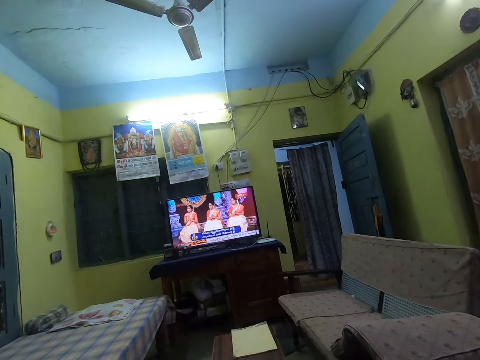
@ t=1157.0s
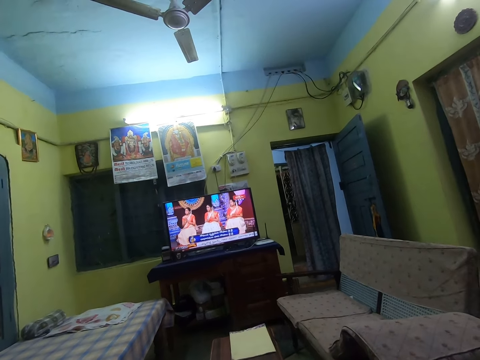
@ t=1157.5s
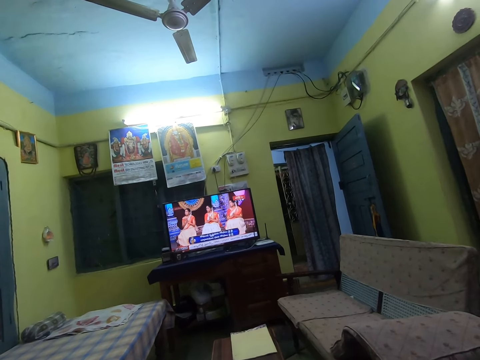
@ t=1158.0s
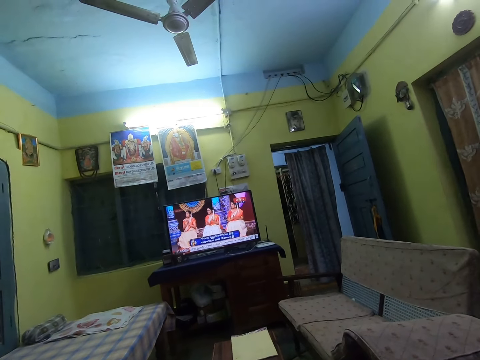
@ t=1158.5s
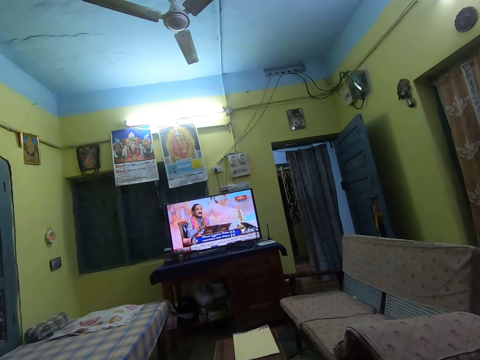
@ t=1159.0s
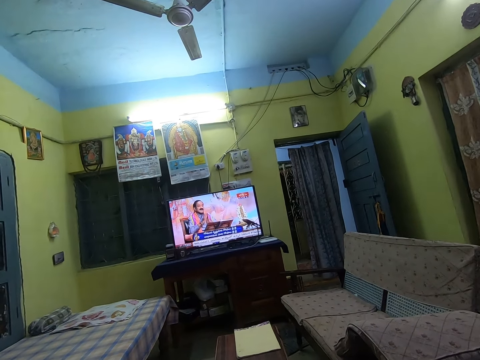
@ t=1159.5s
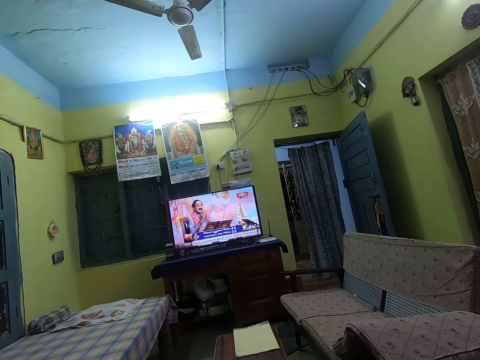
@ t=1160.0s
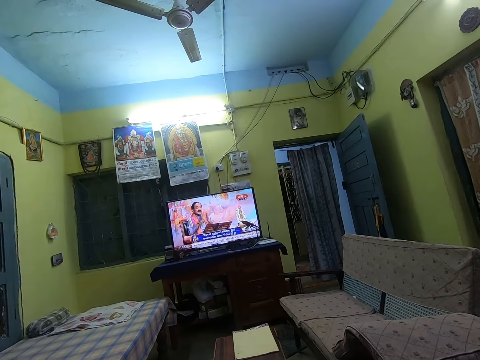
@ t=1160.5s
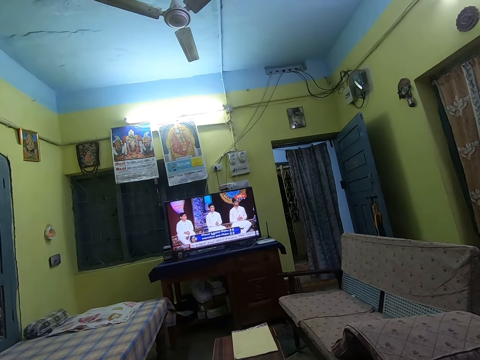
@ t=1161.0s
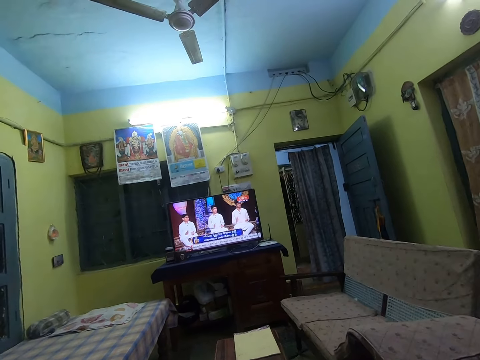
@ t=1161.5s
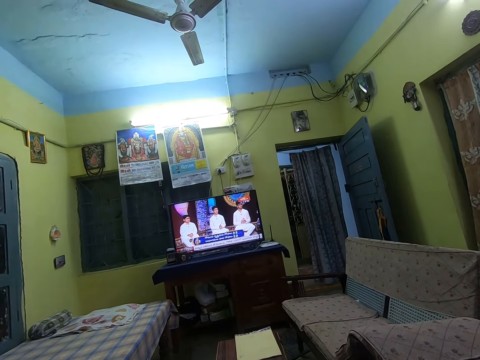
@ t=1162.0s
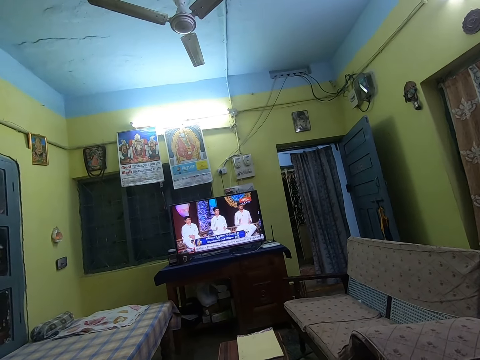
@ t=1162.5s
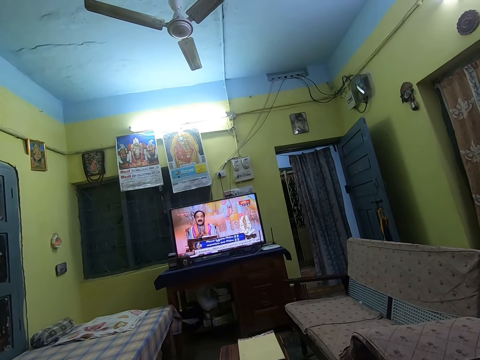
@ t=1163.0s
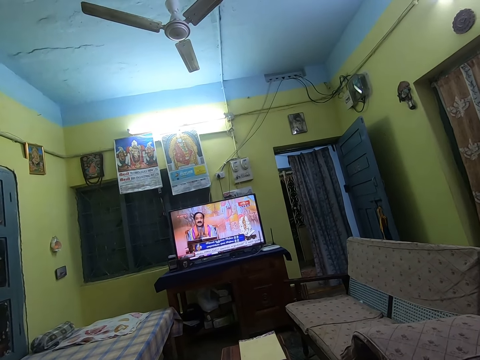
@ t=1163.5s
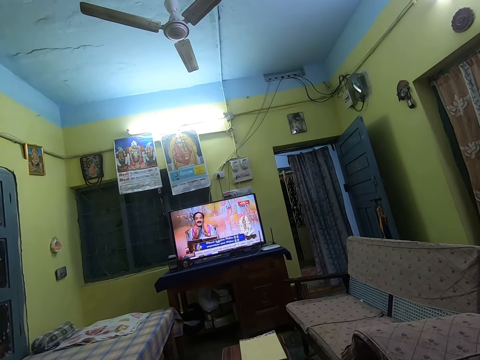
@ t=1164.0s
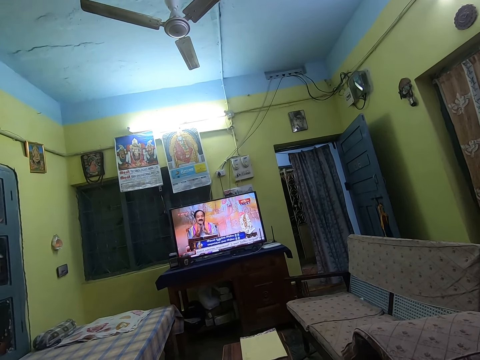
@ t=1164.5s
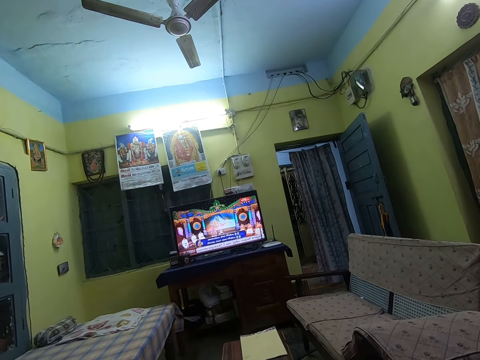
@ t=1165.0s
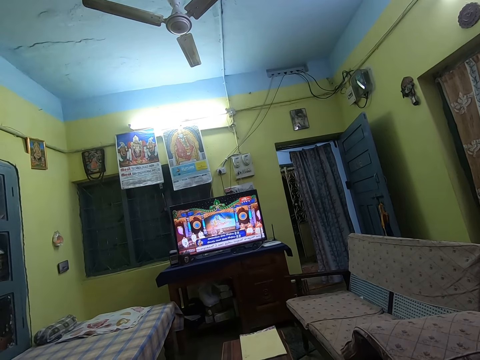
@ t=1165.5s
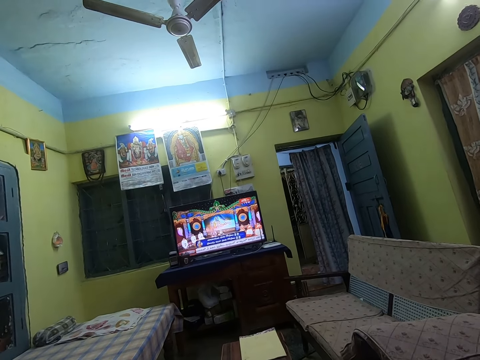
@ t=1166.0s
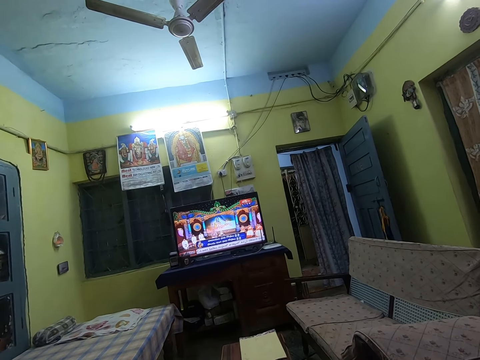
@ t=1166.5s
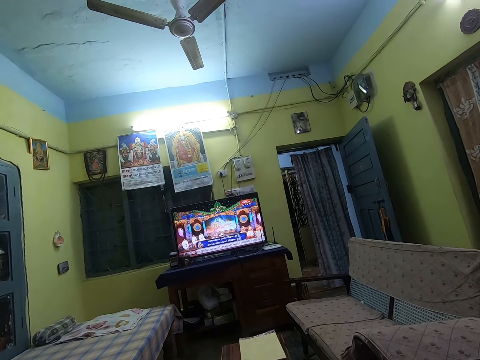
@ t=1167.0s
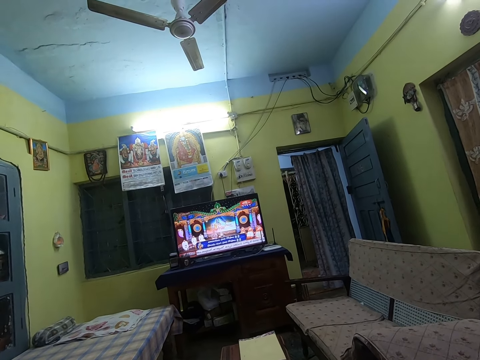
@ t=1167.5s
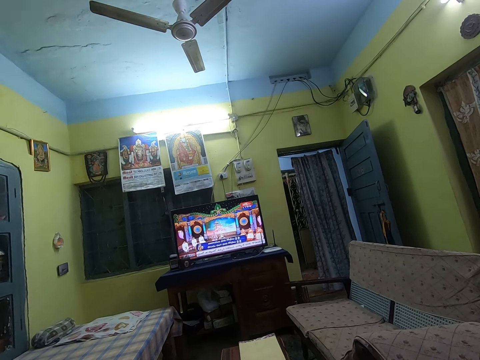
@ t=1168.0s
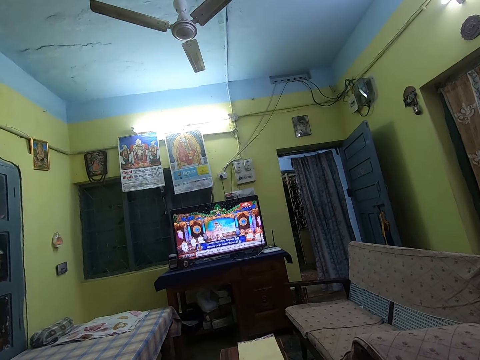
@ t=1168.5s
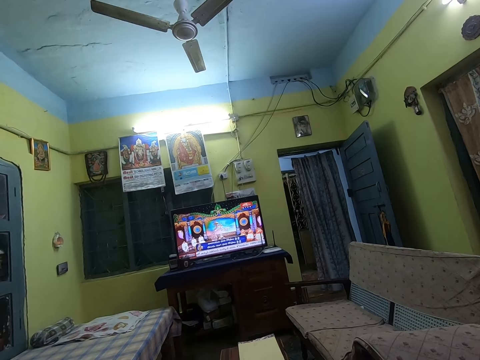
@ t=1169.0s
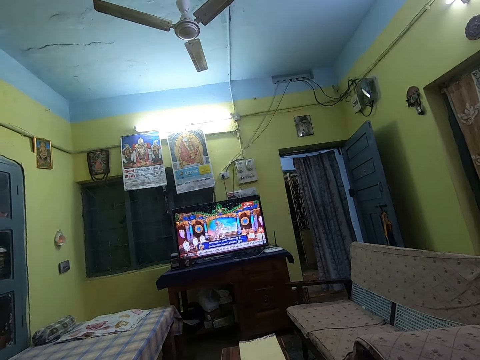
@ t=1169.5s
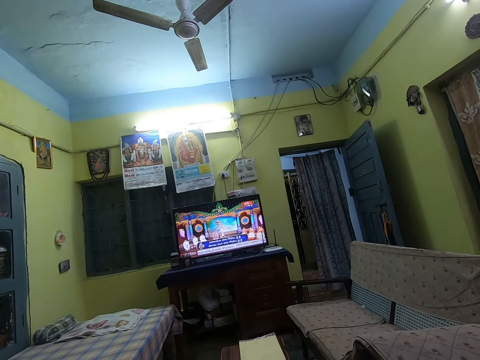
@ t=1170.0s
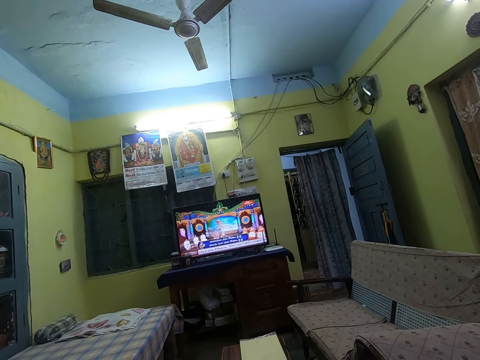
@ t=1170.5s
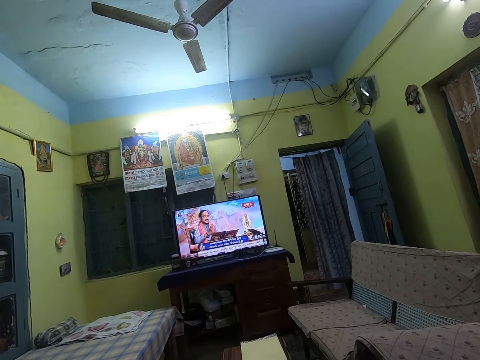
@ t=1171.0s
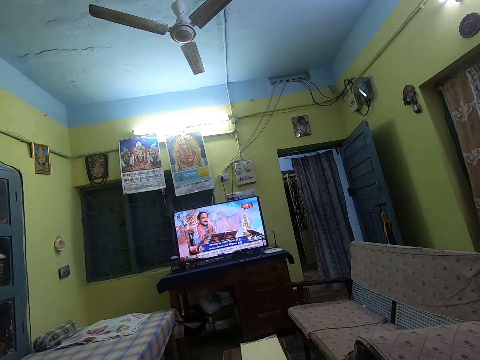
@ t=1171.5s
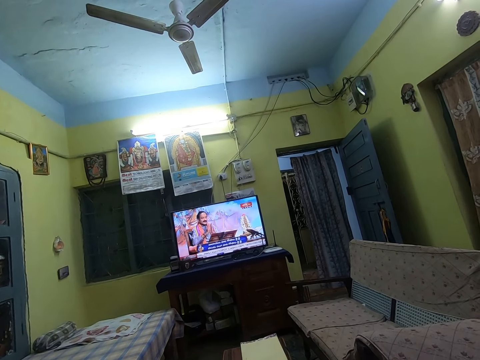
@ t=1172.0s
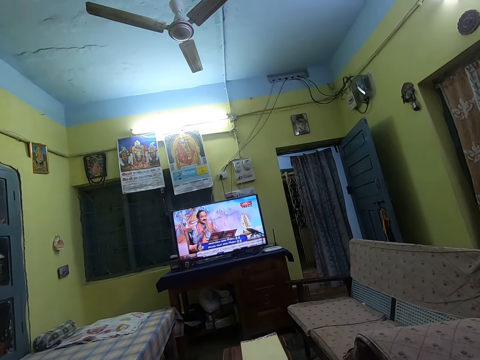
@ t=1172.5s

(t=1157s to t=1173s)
The camera wearer sings along to music from the television in the house. They watch television. They watch television again. They sing in the house. They watch television.

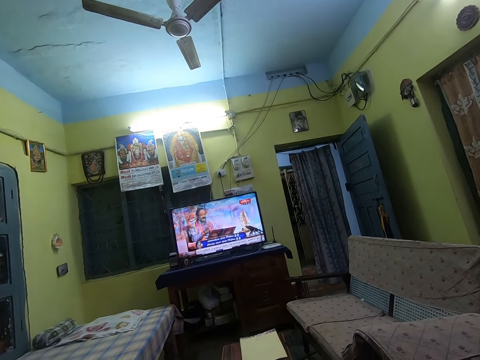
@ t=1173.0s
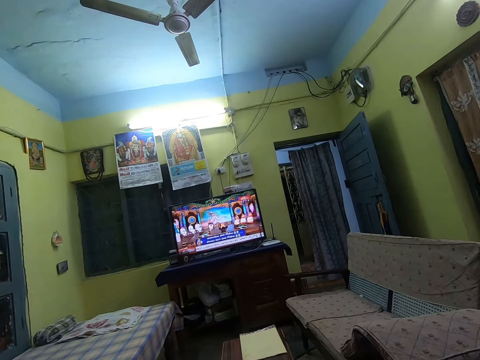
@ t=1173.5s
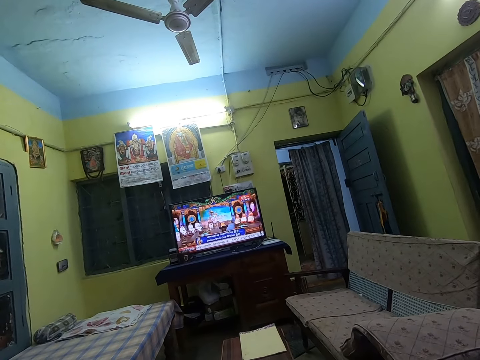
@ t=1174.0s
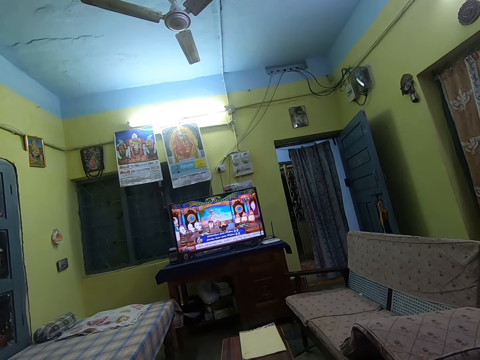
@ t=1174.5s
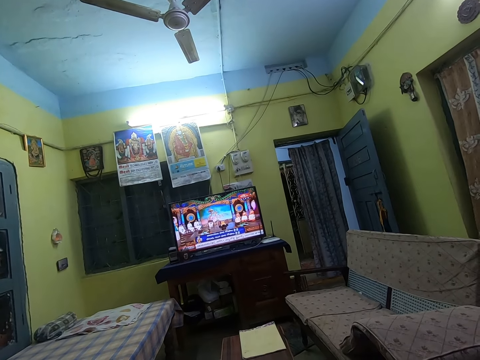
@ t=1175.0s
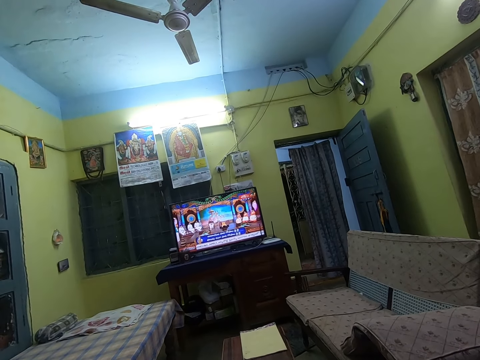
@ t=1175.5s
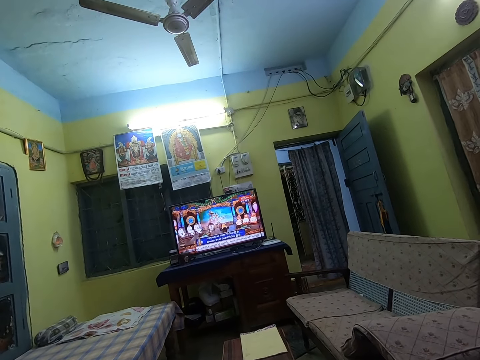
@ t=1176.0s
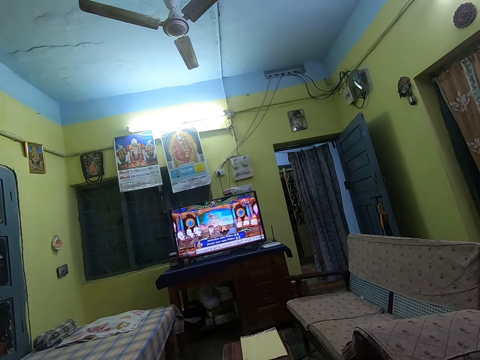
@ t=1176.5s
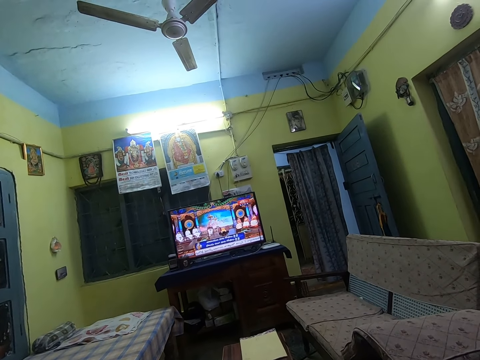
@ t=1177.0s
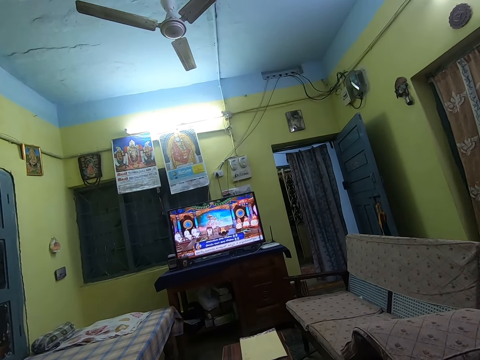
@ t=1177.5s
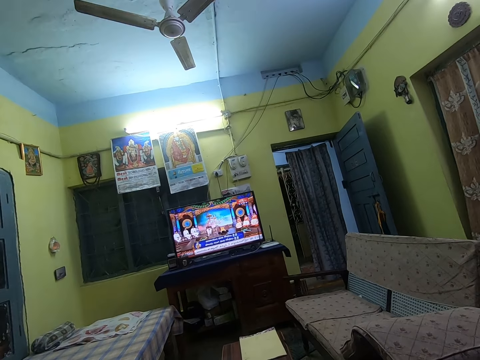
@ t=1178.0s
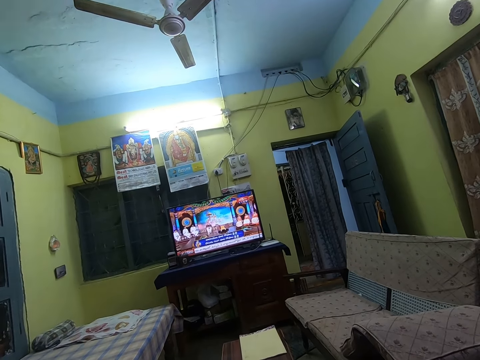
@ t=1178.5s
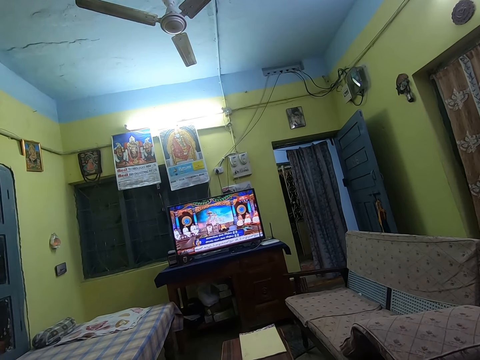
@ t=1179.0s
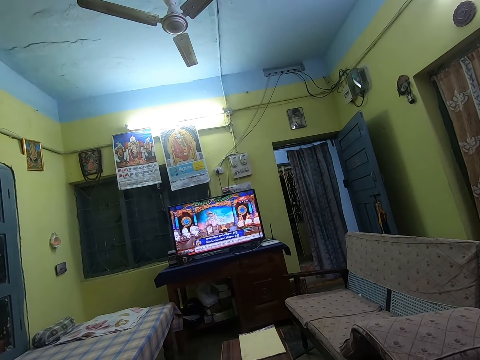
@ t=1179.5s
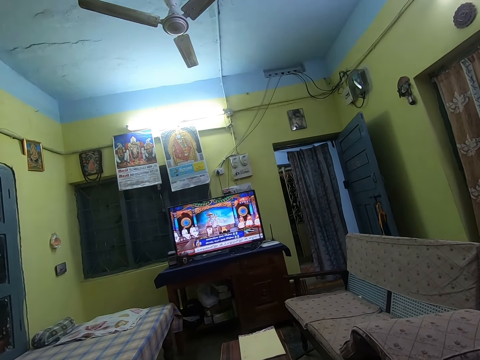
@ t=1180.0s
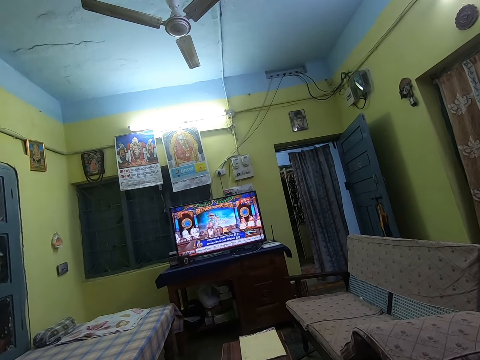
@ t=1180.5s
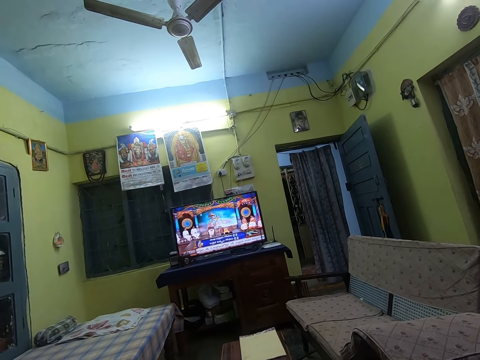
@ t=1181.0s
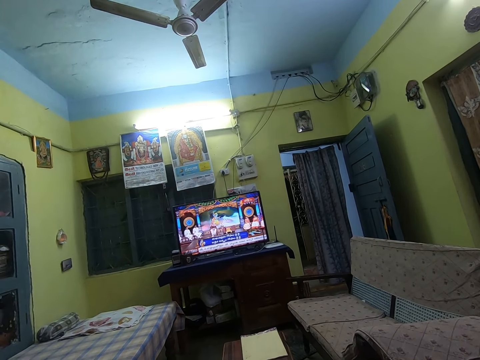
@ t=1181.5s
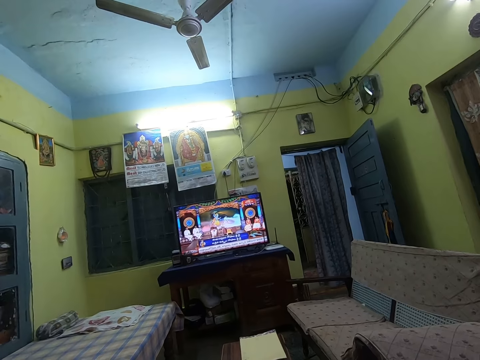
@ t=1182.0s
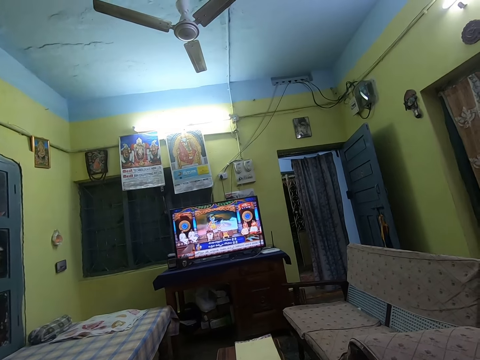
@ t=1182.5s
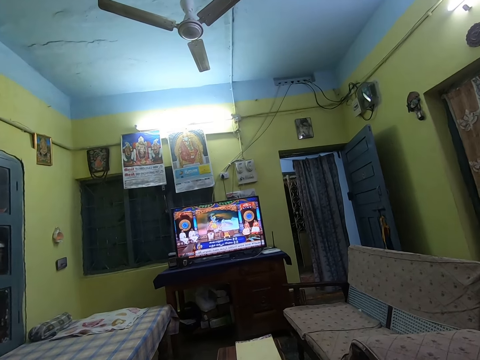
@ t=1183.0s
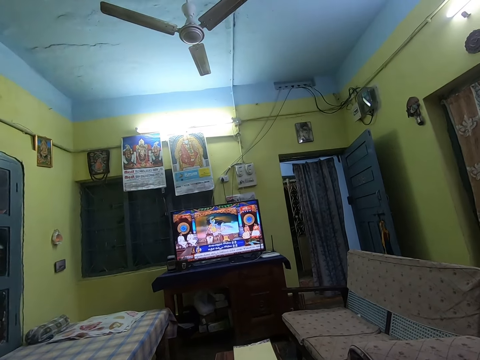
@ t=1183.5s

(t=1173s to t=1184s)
The camera wearer watches television. They watch television again.
